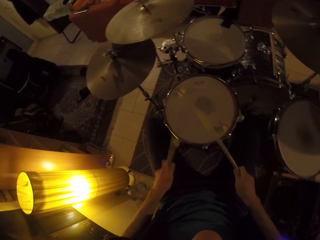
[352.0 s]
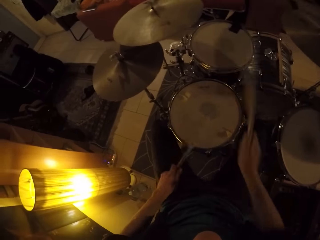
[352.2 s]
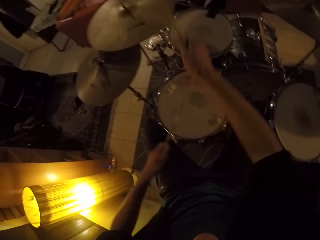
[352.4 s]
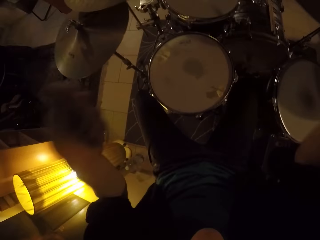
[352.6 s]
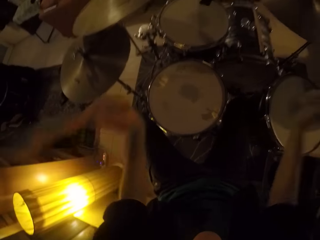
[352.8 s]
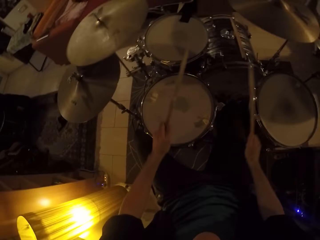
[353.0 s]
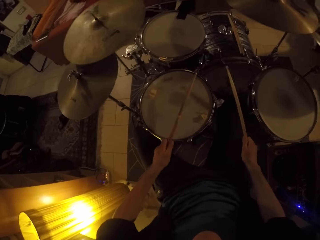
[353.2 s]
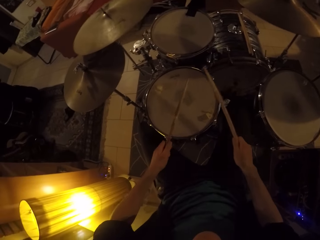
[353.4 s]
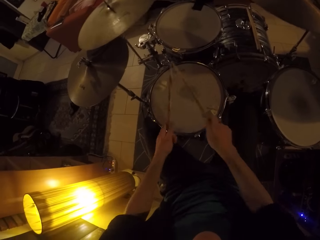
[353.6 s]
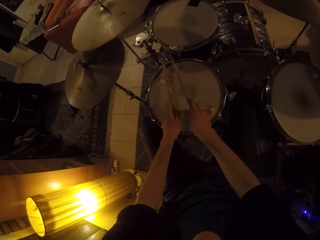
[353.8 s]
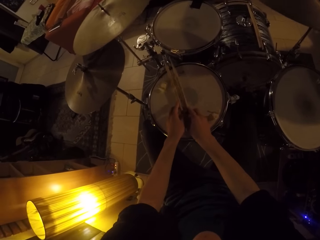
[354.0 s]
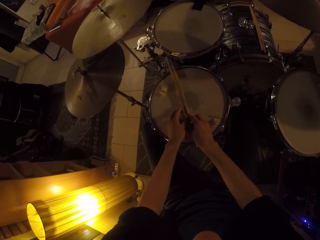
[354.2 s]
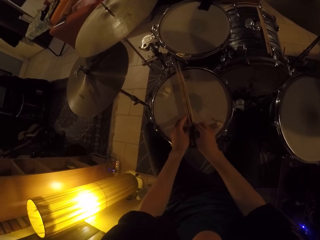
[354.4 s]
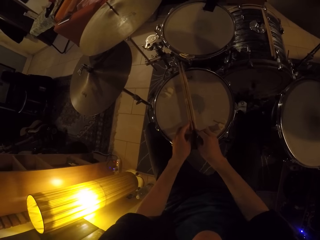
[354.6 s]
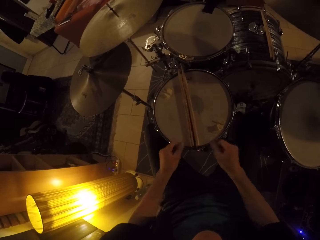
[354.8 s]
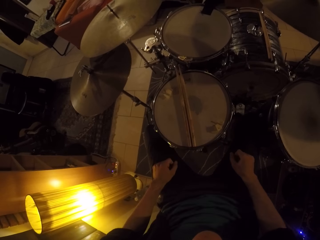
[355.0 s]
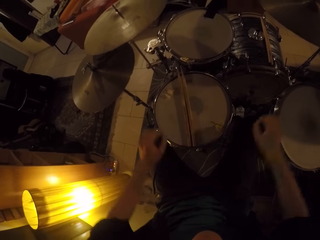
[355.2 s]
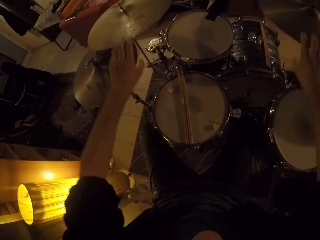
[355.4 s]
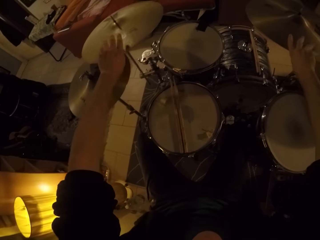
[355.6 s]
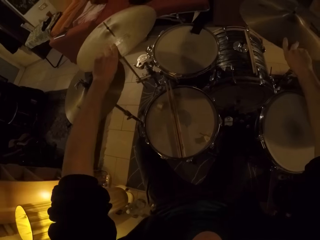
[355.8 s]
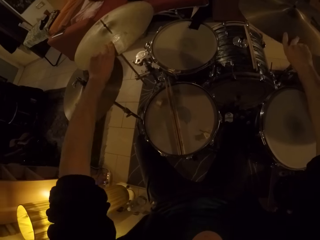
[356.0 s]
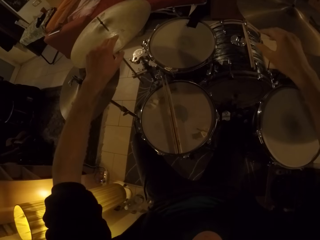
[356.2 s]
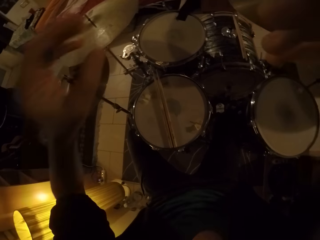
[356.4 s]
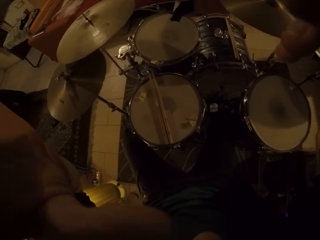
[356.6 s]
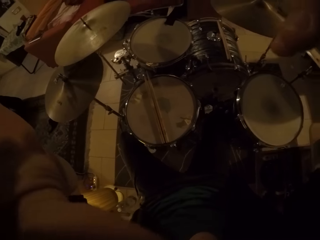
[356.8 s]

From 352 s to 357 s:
The camera wearer drops the pair of drumsticks on the snare drum with both hands. He touches the drum set with both hands. He holds a crash cymbal connected to the drum set with his right hand. He holds a ride cymbal connected to the drum set with his left hand. He operates a camera on his head with both hands.
